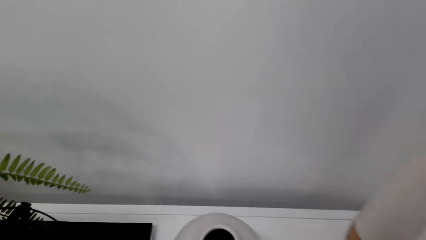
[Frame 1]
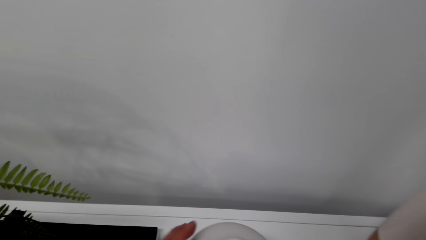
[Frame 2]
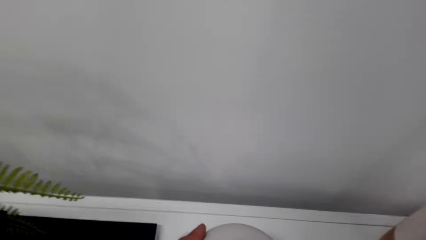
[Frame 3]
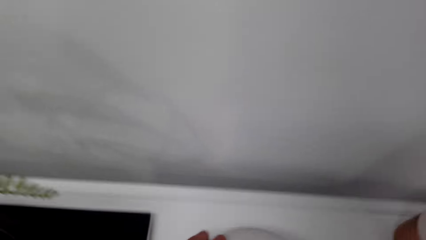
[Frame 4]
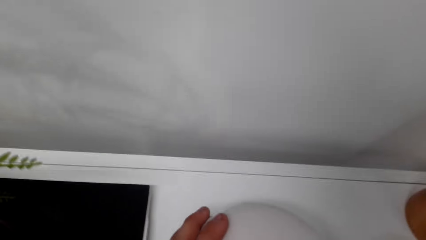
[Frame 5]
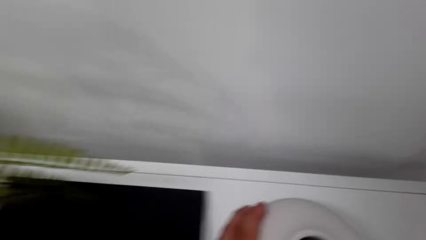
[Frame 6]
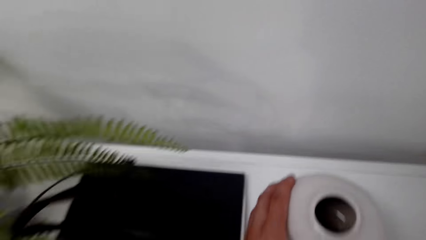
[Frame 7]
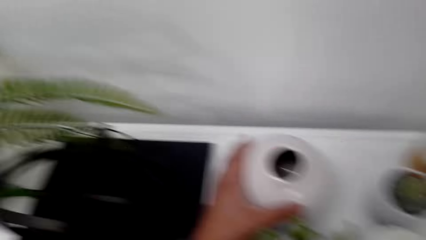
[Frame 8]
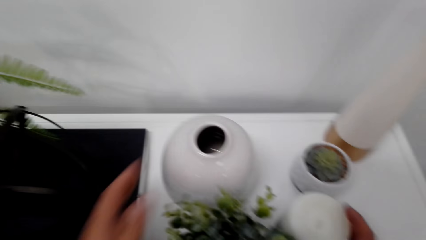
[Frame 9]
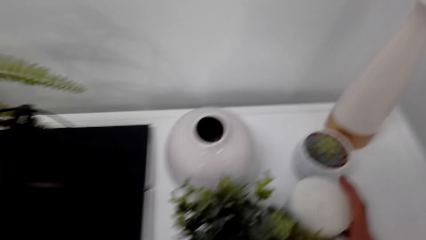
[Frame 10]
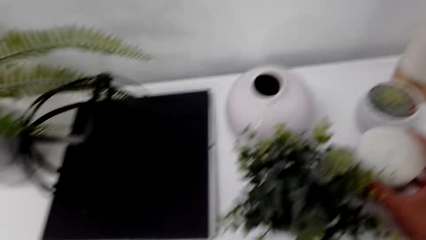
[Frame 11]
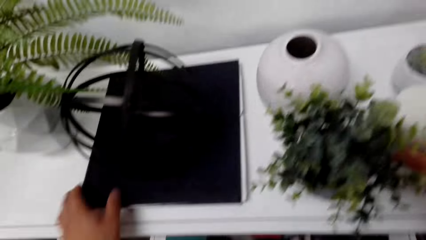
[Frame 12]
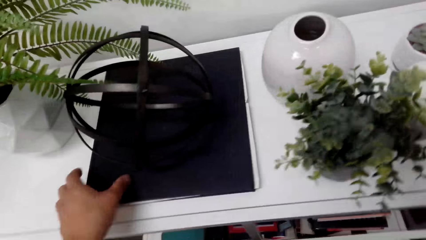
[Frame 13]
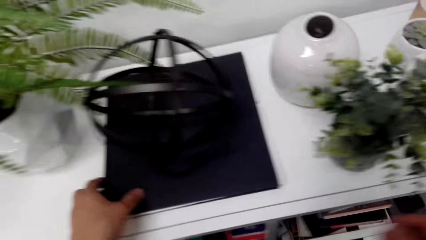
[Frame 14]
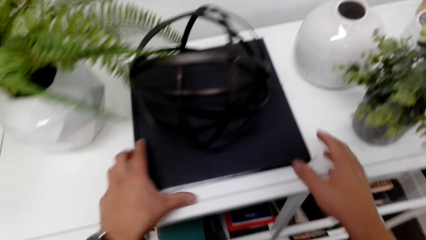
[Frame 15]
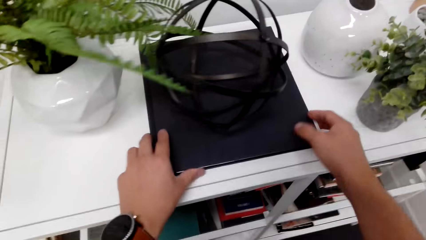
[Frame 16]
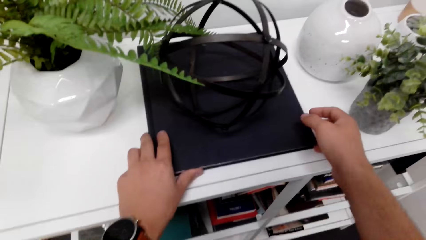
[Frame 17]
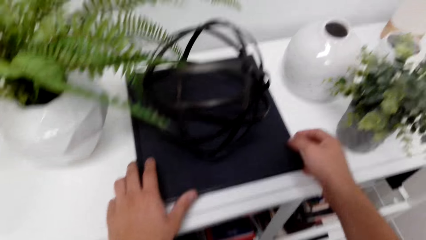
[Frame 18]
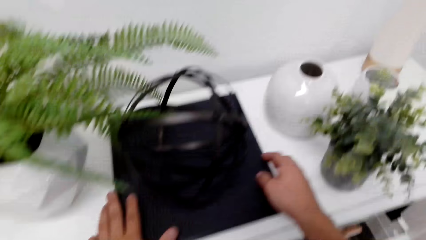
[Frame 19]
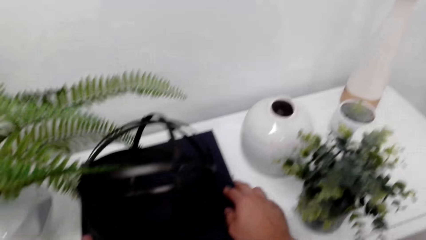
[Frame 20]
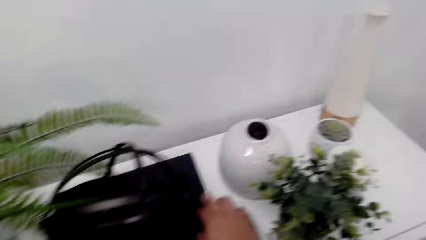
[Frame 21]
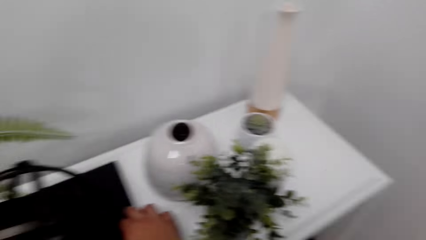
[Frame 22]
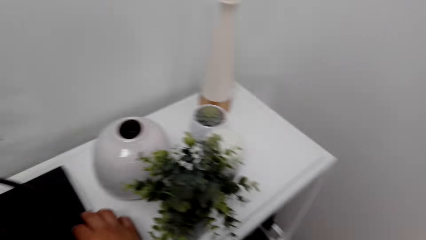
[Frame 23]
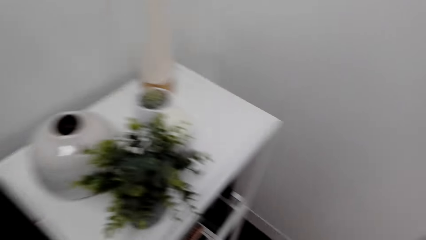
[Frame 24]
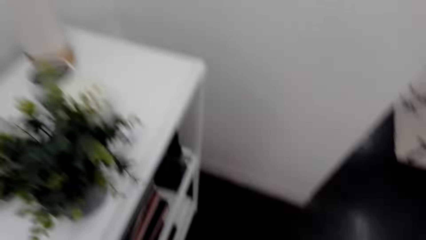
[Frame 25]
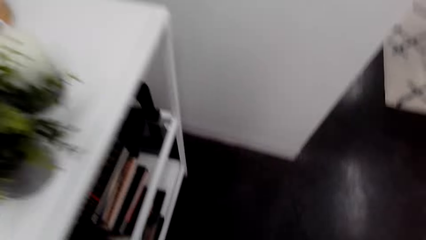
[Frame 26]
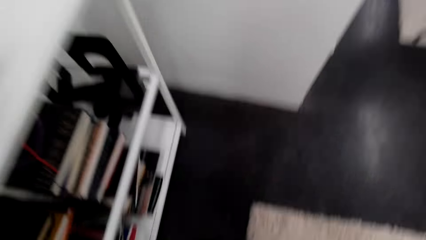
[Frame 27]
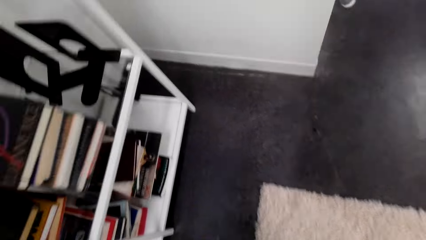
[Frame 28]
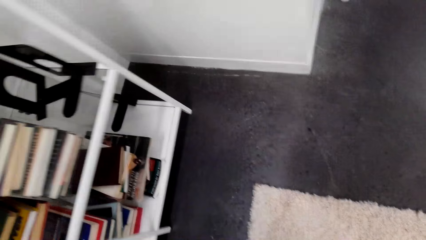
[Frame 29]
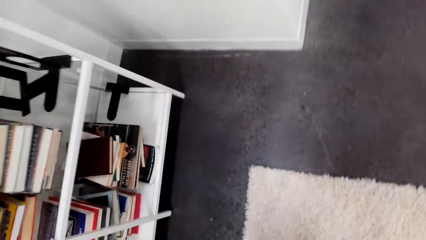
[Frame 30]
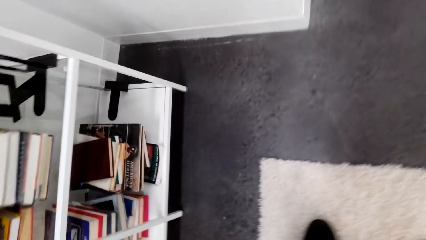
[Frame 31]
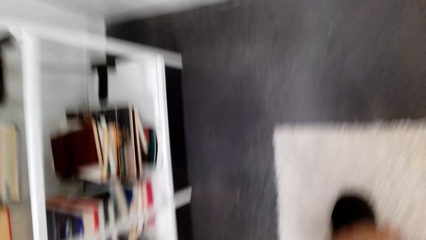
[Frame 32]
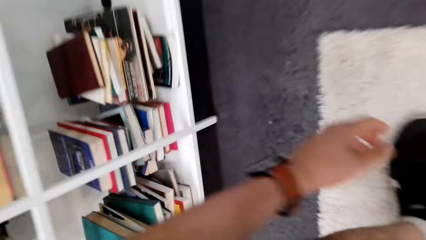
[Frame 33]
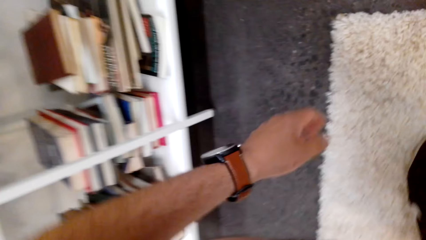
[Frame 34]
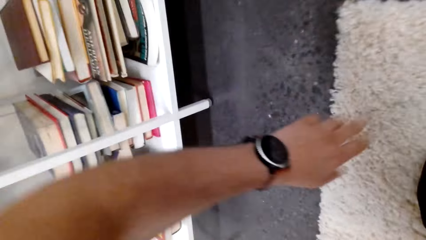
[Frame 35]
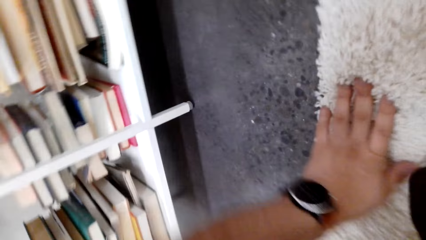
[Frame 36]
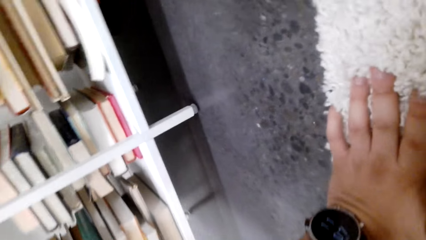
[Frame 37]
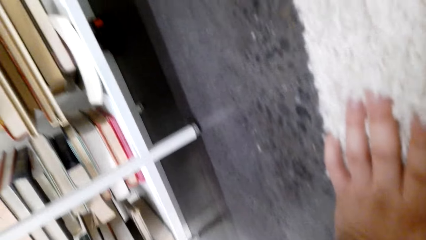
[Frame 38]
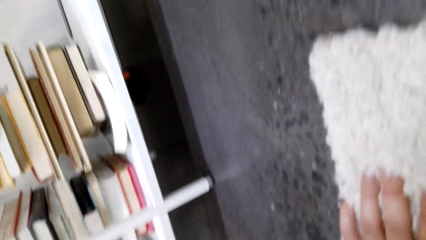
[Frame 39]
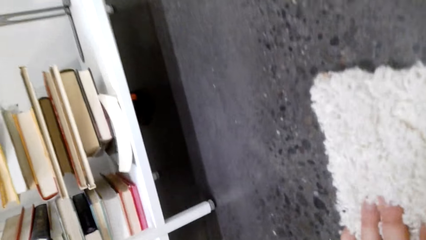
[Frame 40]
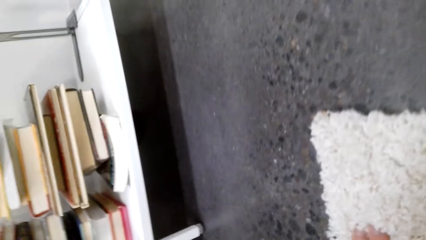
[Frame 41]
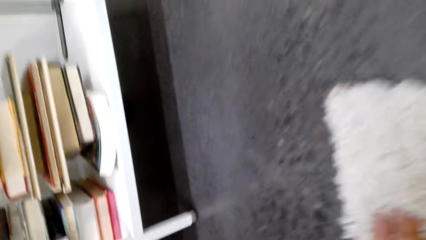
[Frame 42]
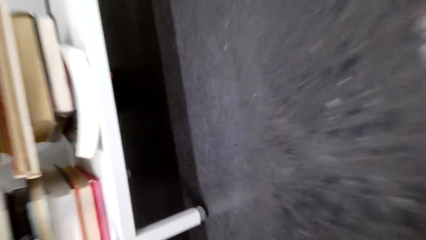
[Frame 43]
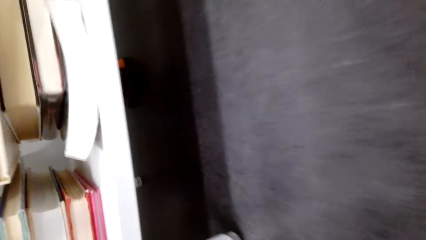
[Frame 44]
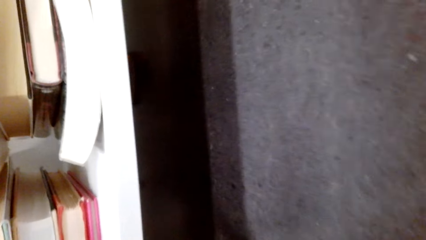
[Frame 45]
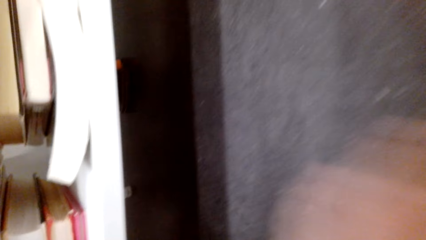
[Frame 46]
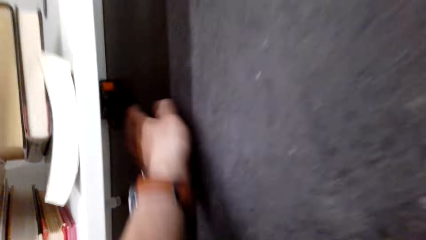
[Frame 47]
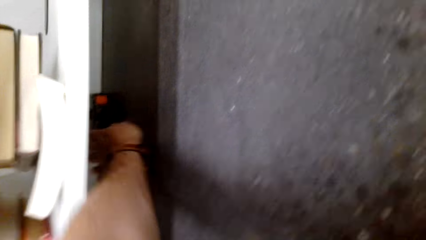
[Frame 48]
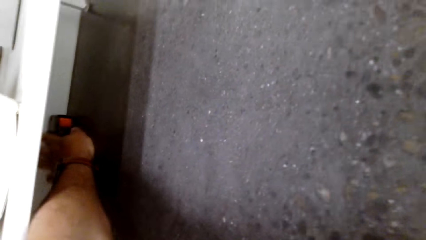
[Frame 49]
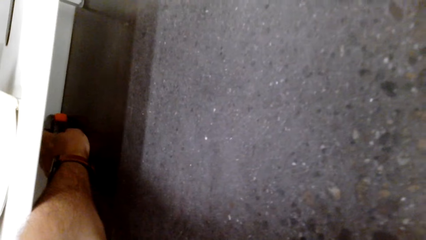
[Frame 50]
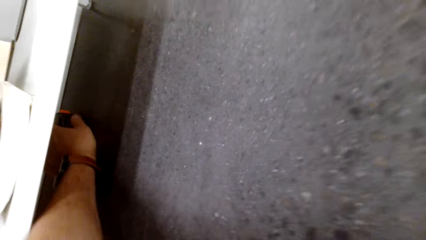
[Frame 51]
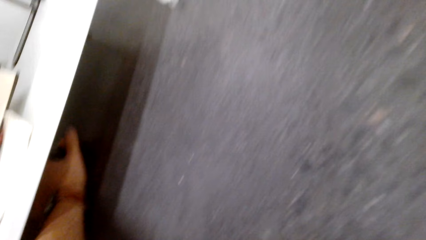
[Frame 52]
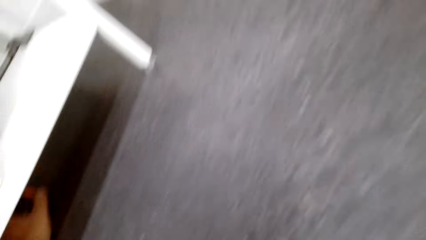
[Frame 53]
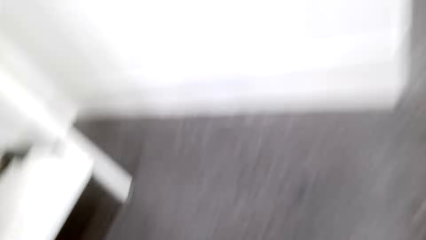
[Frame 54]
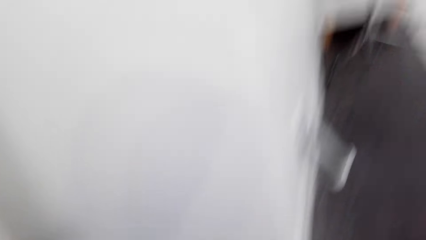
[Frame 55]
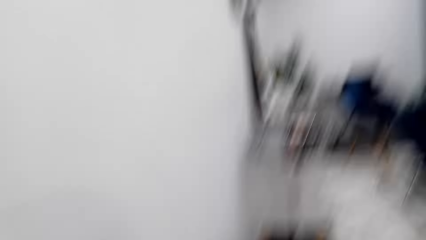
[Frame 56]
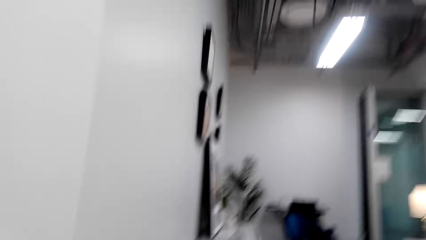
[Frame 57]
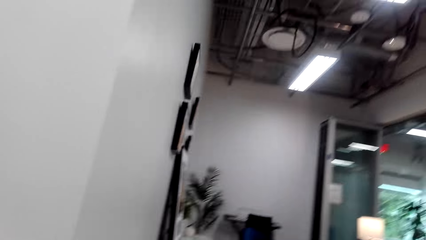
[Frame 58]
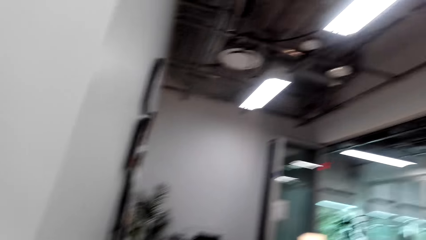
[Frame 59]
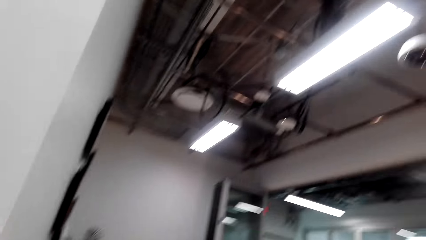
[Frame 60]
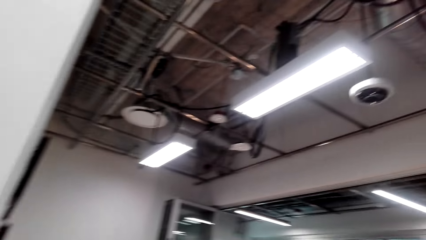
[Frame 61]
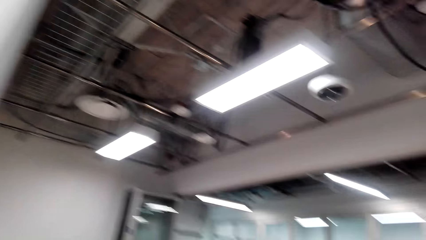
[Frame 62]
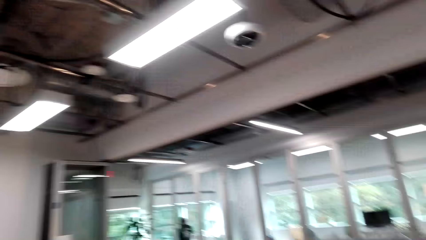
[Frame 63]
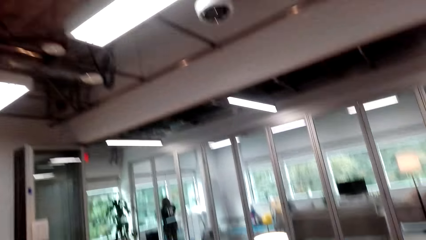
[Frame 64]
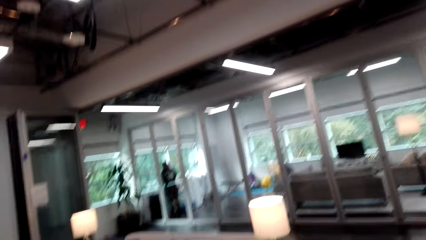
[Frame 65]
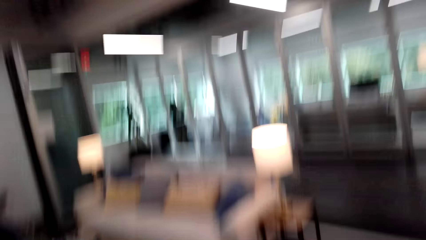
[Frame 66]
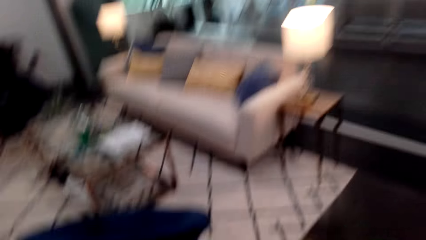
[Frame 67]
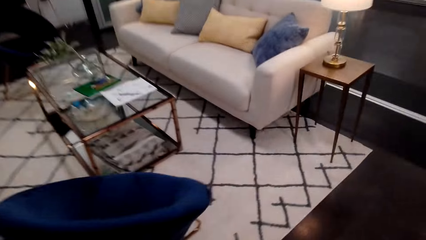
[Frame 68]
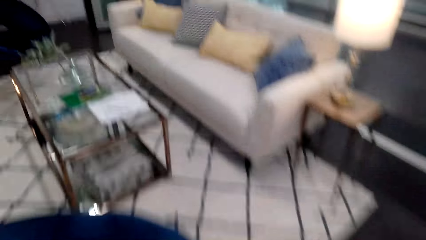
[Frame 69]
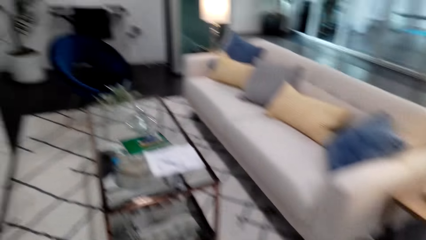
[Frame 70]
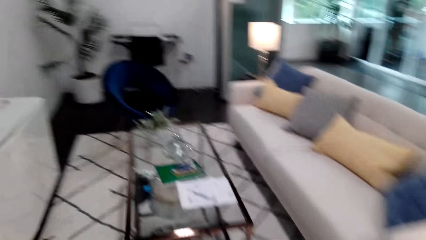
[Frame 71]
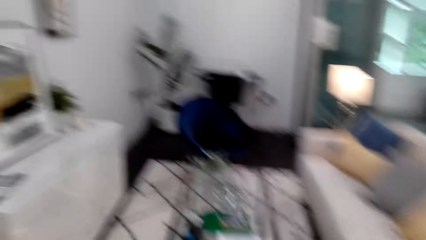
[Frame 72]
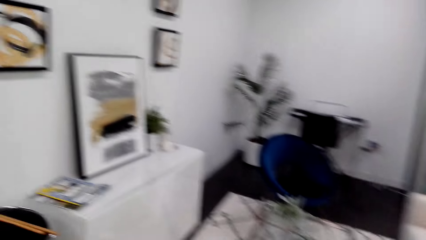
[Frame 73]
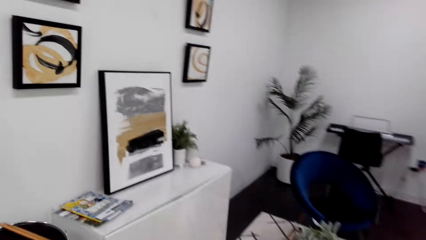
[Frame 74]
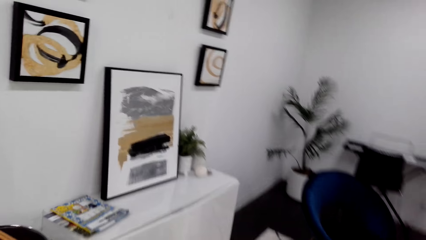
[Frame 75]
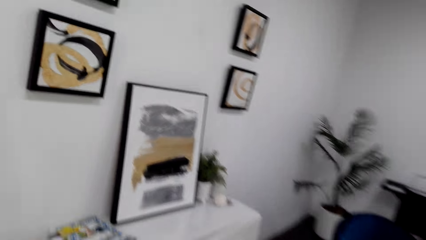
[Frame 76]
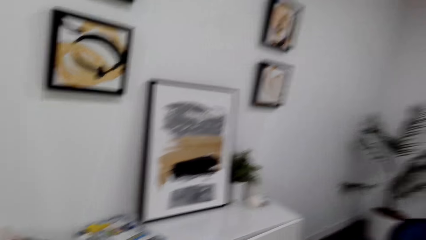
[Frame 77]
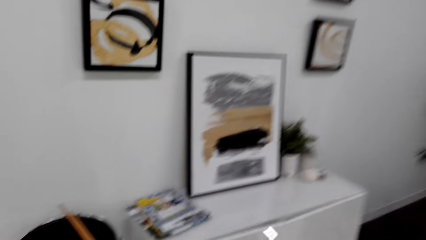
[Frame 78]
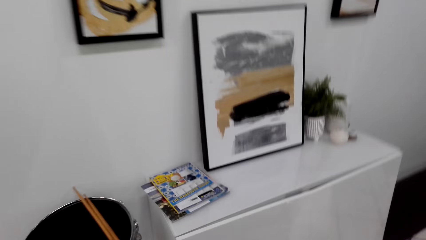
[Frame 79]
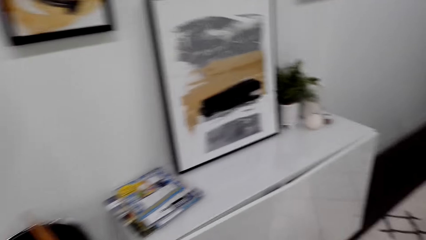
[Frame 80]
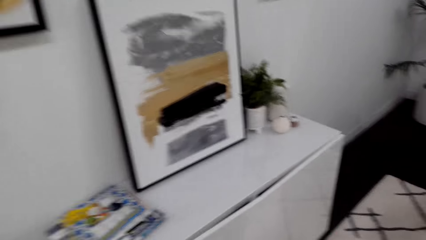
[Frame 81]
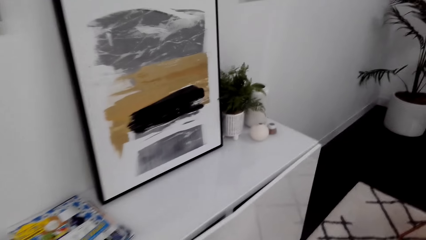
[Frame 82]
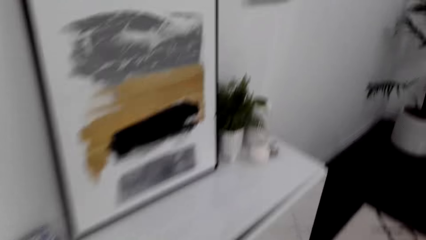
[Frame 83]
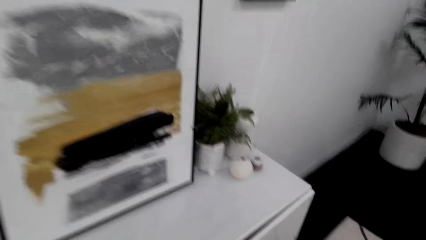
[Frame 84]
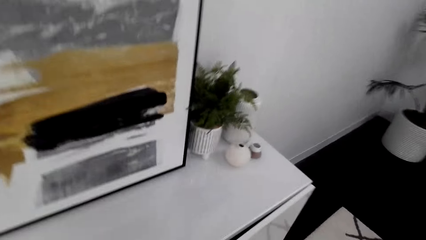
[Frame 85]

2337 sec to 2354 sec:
The camera wearer lifts a vase. They hold a mat. They move something on the countertop. They move around the room. They look under a shelf. They do something. They pick a measuring tape. They move around the room.
